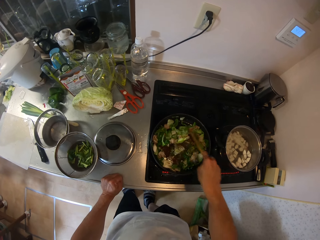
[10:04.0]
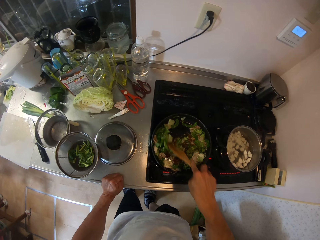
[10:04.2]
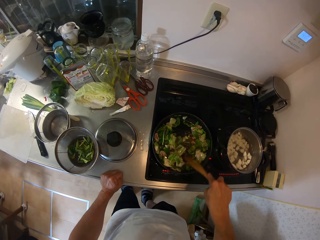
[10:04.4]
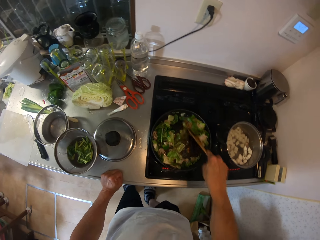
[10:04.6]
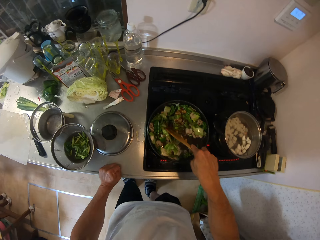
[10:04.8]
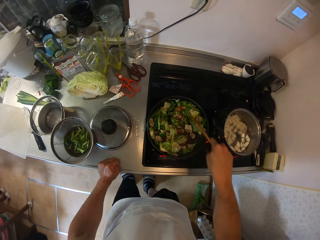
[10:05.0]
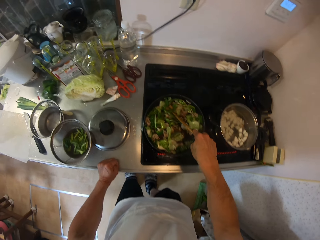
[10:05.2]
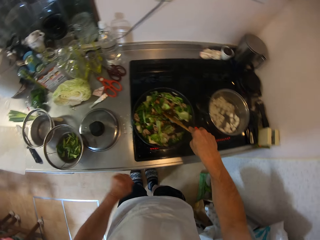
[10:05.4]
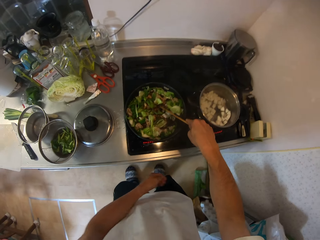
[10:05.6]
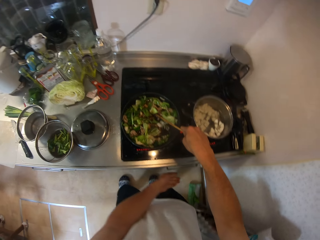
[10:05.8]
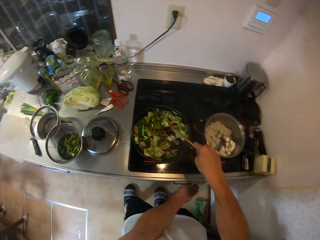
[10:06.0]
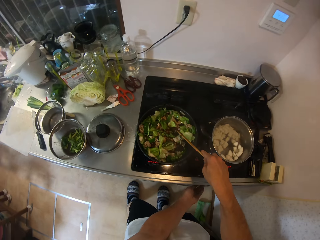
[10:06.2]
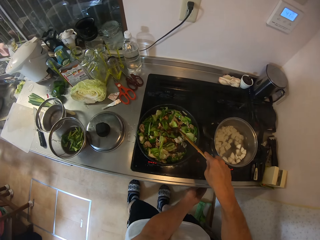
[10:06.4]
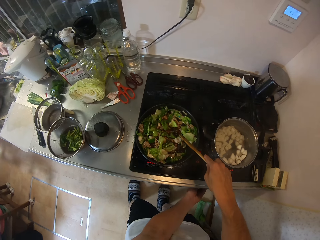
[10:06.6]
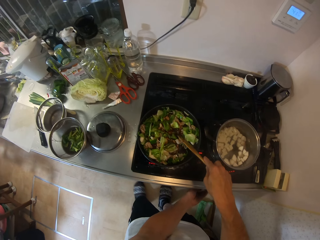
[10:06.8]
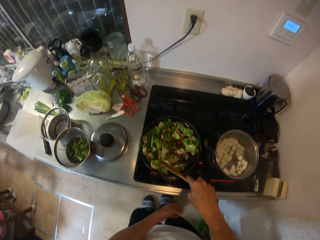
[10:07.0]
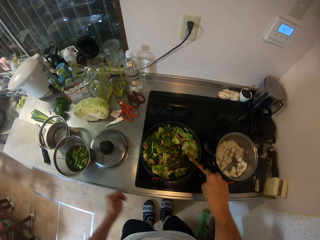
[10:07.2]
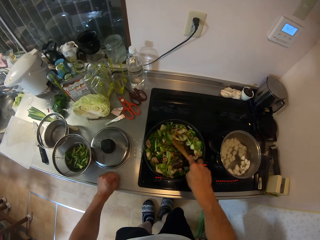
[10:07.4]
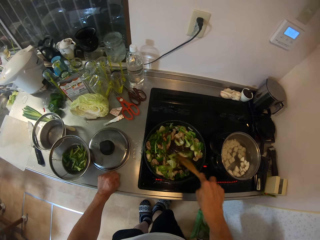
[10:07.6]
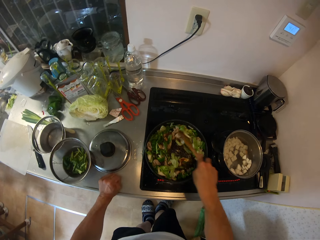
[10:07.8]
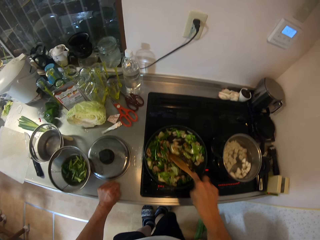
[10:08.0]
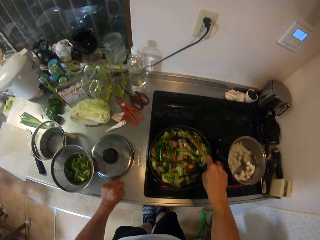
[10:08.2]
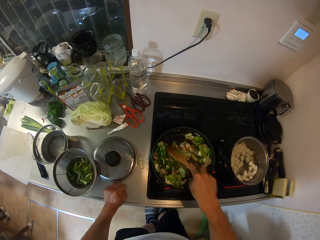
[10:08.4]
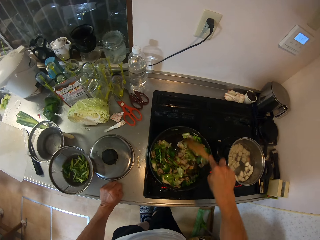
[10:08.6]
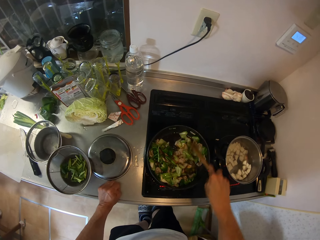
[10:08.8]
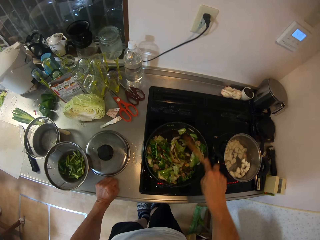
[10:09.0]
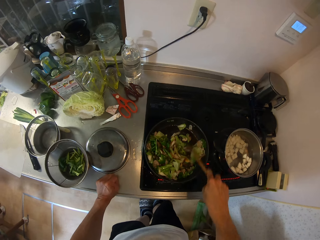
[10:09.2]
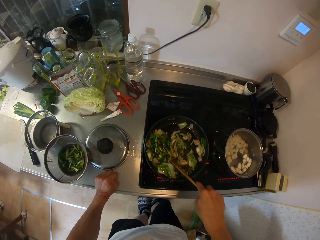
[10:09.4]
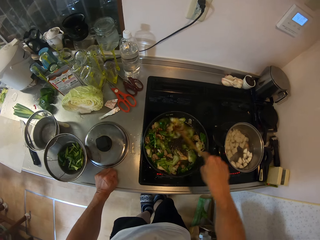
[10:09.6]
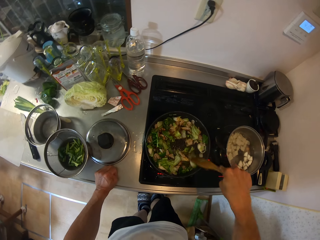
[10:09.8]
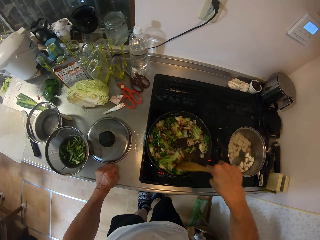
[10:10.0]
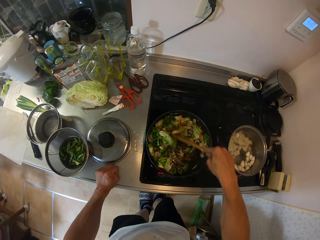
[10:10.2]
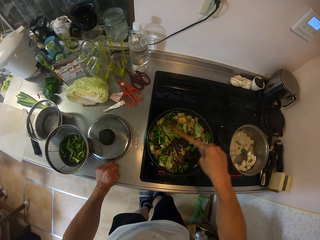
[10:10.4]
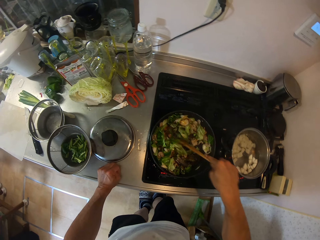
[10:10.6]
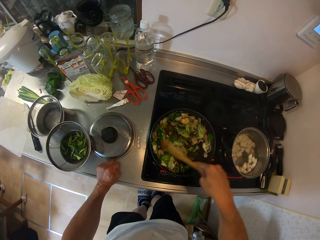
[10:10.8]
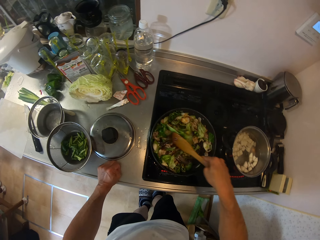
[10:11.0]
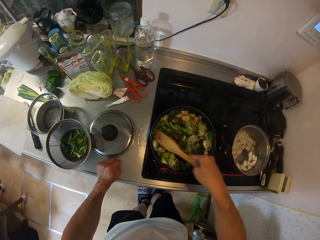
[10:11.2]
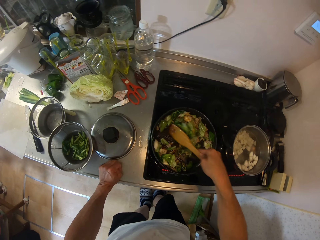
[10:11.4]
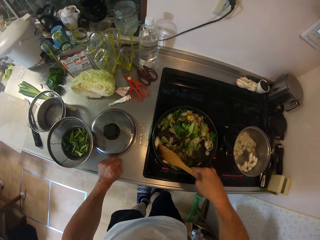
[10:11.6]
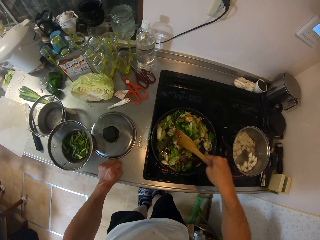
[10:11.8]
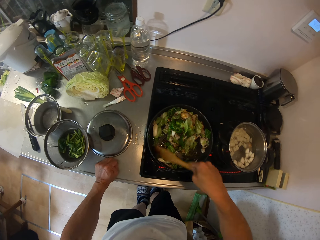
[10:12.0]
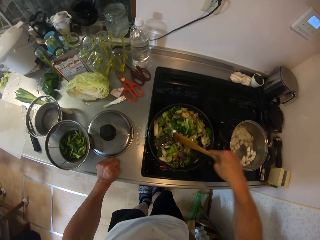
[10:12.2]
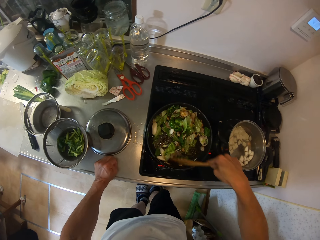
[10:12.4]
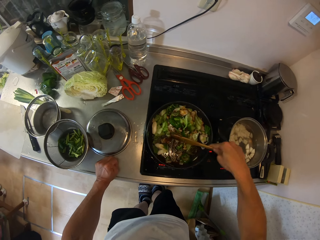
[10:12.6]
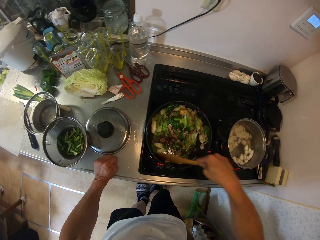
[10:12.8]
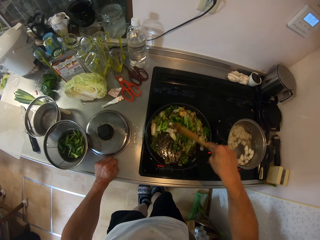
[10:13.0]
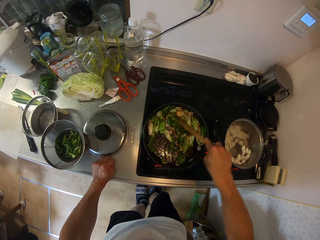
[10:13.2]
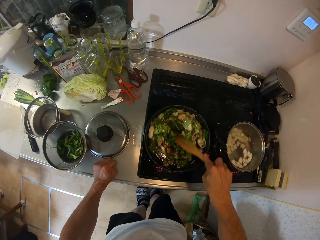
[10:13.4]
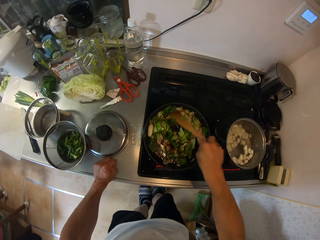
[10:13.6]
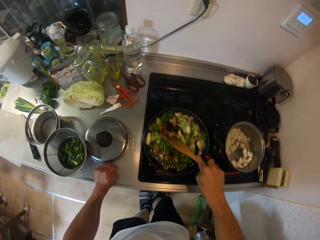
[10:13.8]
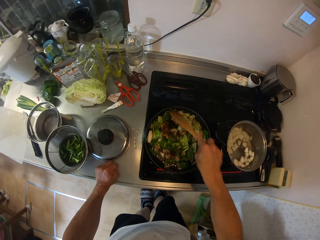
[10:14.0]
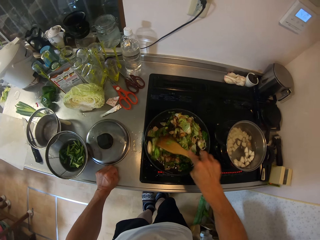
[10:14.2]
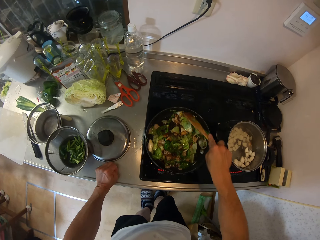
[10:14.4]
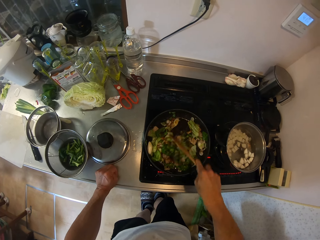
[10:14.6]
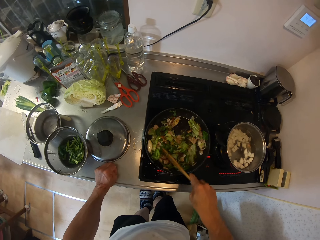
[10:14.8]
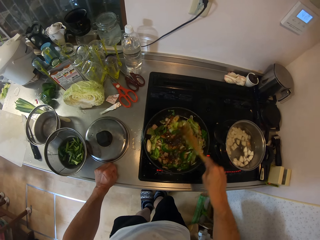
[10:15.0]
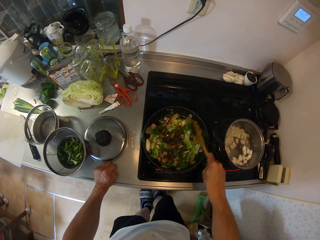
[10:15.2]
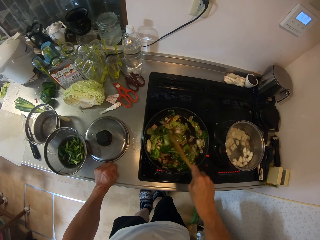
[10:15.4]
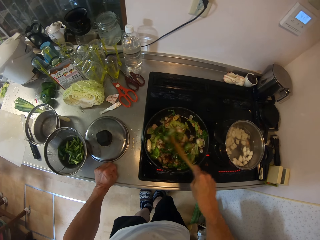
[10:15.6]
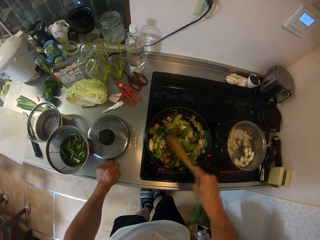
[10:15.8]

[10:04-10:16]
The camera wearer adjusts the gas cooker knob with her left hand. She stirs the mixed vegetable in the cooking pot with the turning stick in her right hand. She places her left hand on the kitchen table.

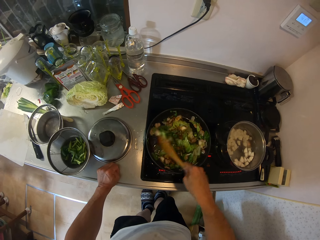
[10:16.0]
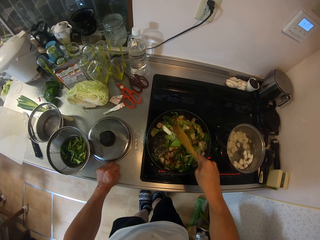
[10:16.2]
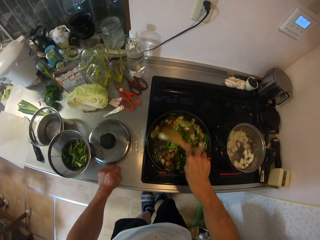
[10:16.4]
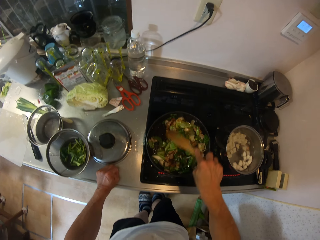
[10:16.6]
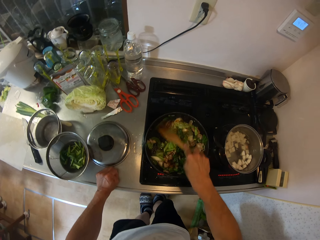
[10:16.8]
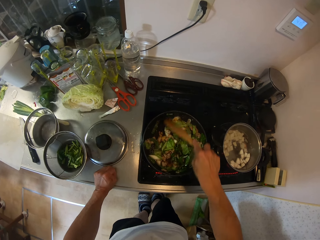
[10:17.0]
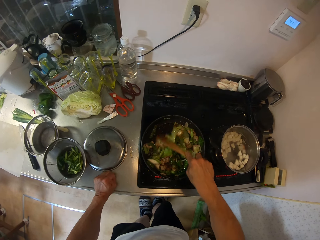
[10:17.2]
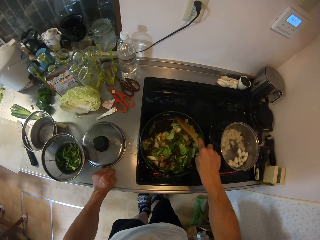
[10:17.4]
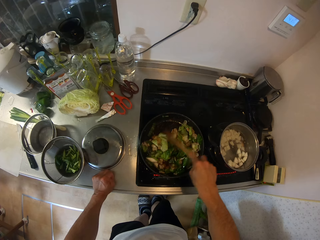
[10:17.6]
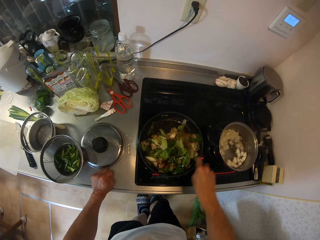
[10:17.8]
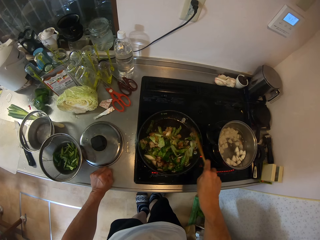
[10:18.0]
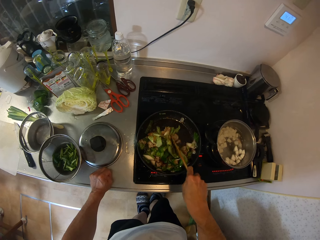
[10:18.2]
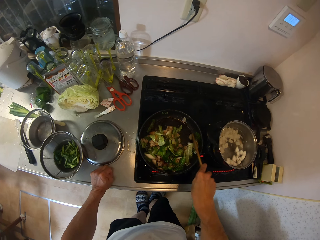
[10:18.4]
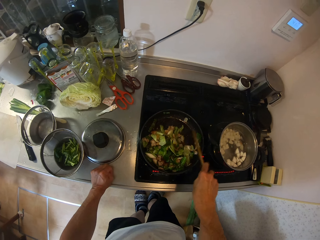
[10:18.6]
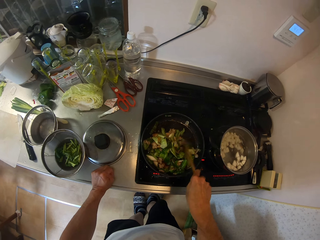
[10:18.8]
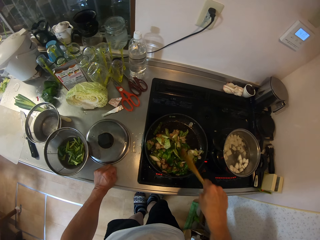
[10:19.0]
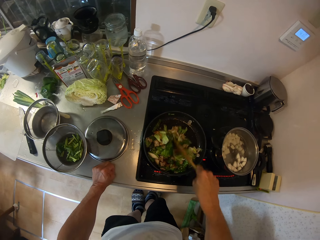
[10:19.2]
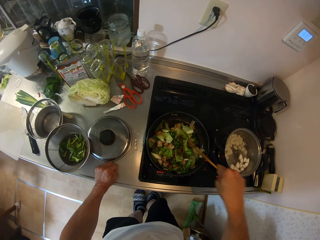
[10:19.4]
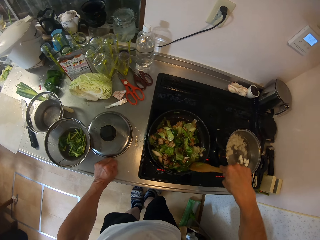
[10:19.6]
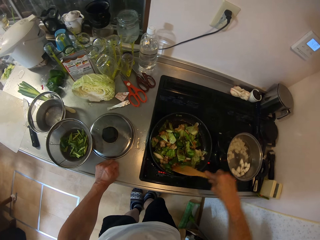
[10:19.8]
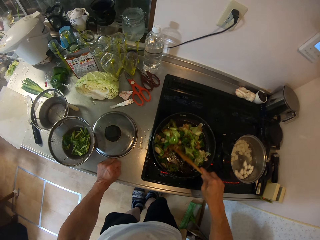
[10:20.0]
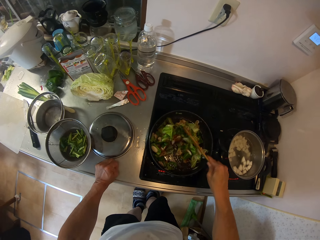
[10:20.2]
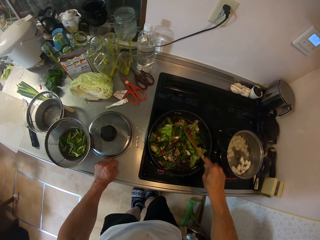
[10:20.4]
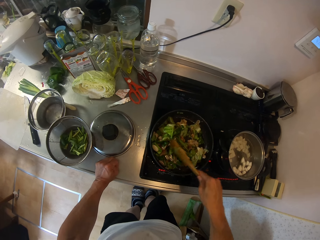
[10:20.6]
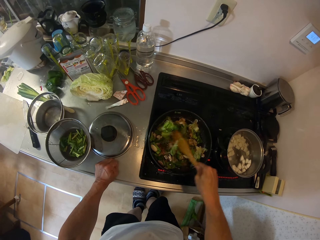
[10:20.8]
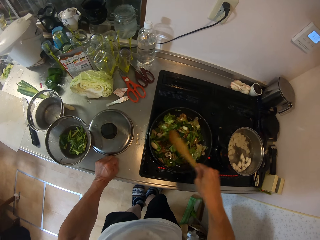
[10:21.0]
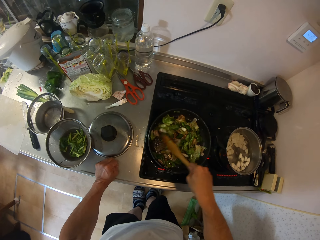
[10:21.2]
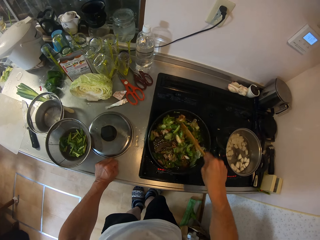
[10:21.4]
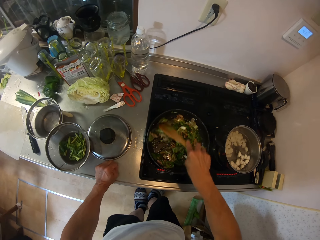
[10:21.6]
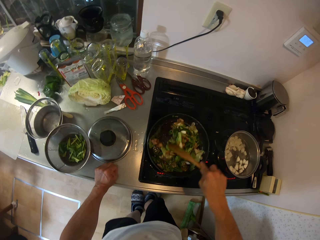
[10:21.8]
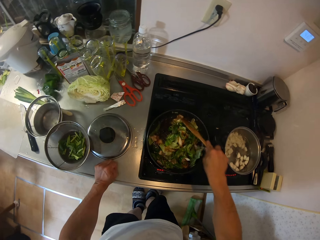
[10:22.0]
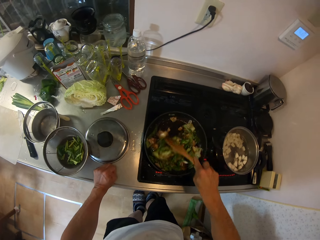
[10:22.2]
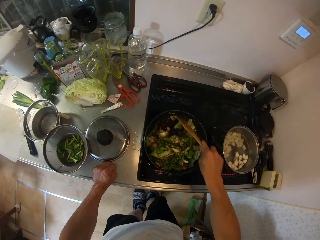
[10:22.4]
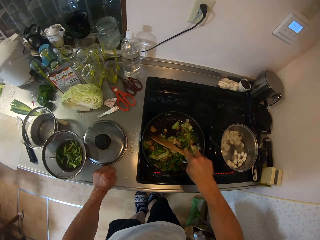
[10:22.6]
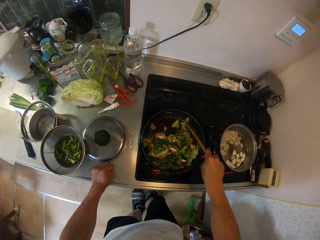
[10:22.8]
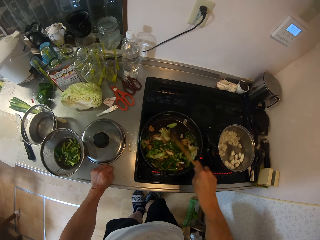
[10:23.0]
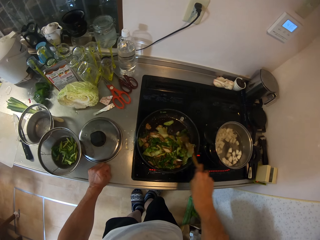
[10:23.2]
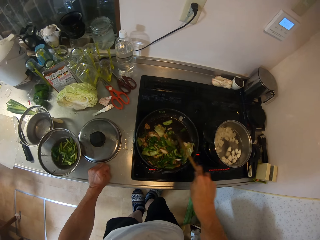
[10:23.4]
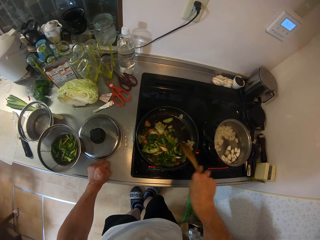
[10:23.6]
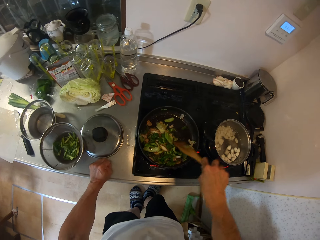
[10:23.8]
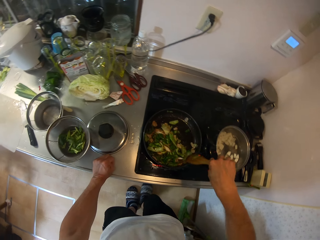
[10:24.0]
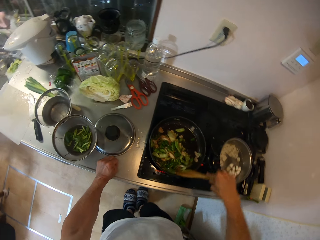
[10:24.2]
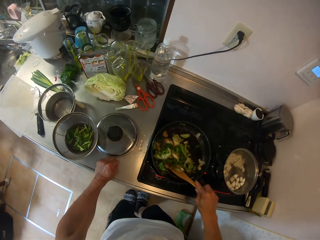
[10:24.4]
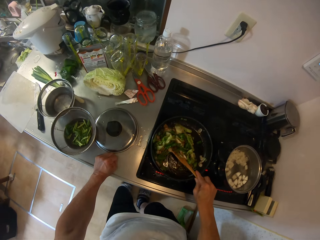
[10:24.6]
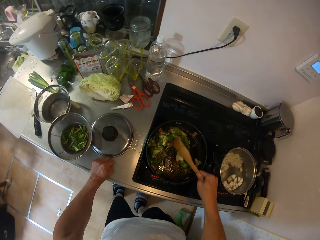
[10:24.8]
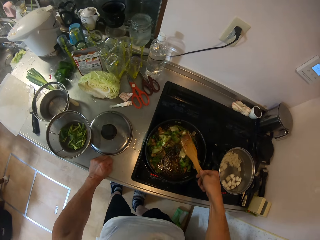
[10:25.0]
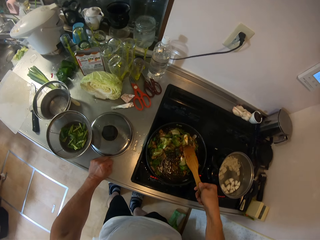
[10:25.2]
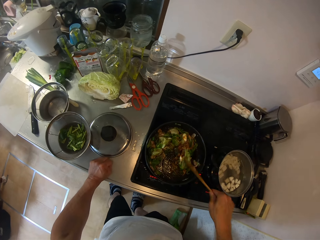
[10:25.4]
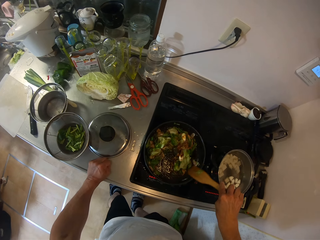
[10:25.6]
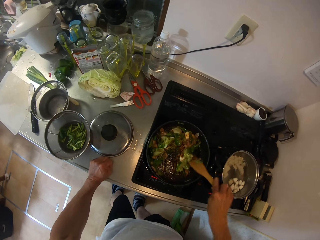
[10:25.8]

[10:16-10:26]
The camera wearer moves a leg. They stir food in a cooking pot.
